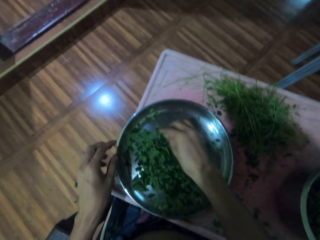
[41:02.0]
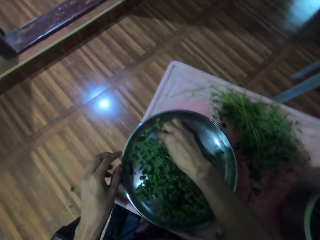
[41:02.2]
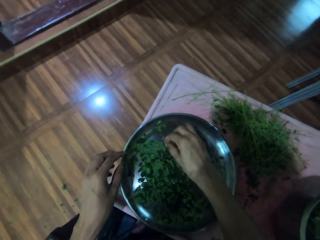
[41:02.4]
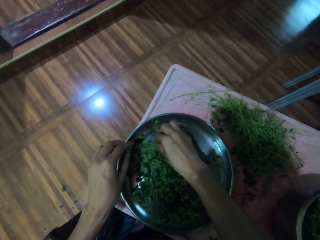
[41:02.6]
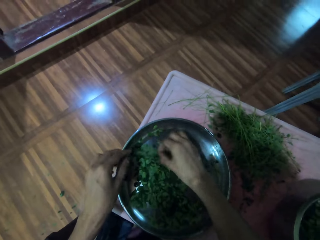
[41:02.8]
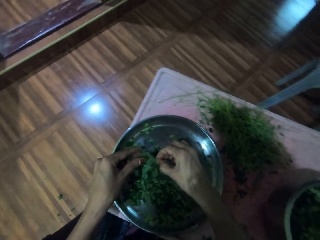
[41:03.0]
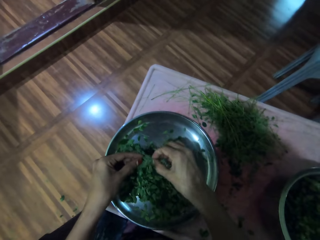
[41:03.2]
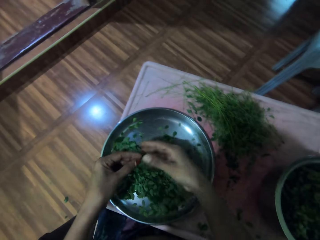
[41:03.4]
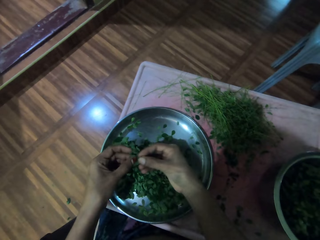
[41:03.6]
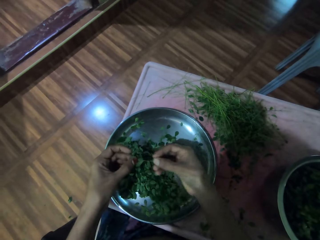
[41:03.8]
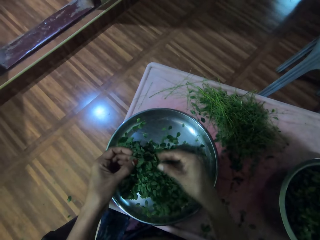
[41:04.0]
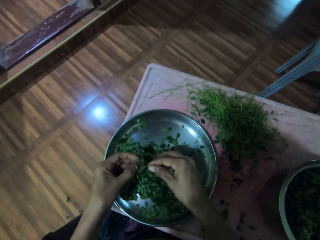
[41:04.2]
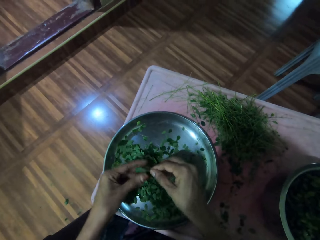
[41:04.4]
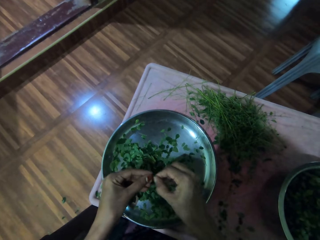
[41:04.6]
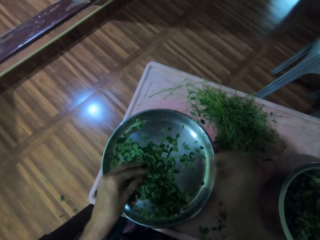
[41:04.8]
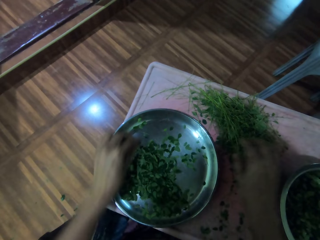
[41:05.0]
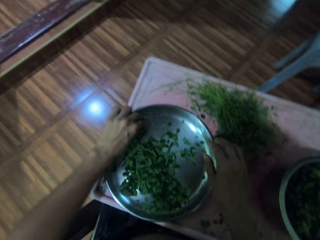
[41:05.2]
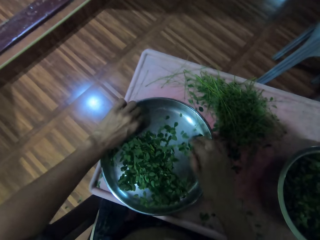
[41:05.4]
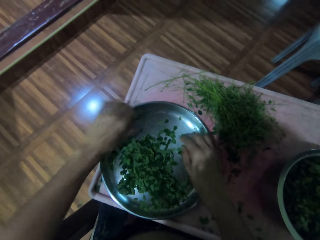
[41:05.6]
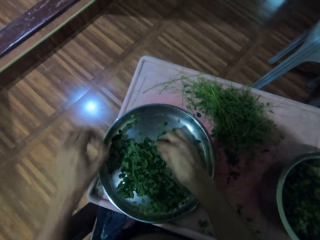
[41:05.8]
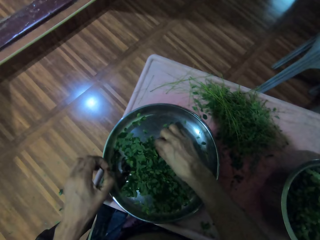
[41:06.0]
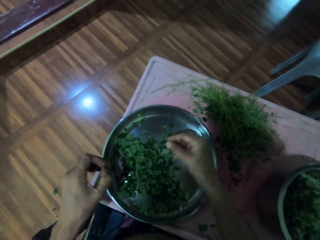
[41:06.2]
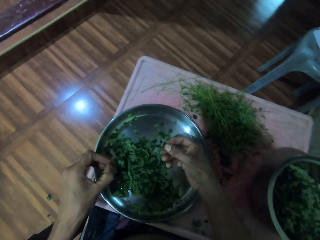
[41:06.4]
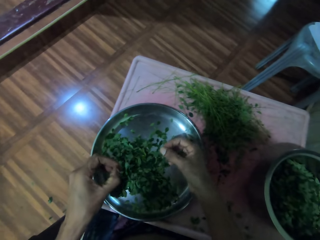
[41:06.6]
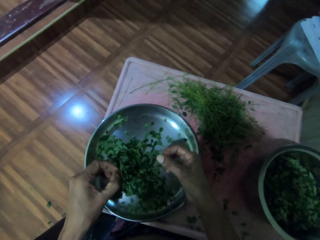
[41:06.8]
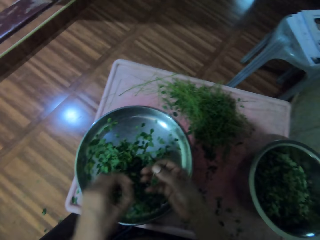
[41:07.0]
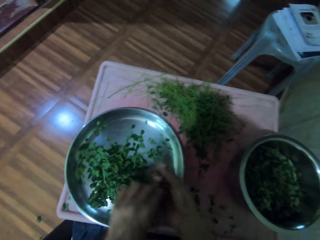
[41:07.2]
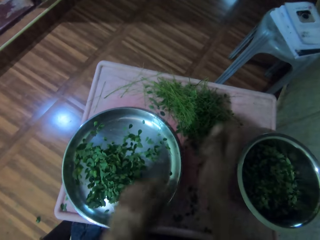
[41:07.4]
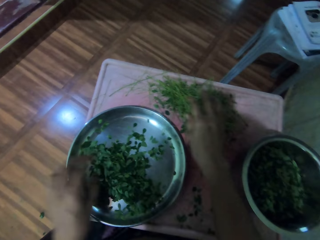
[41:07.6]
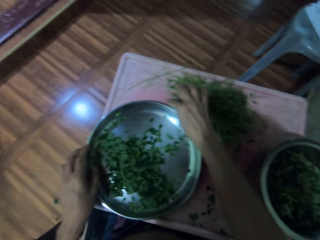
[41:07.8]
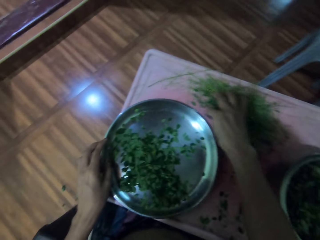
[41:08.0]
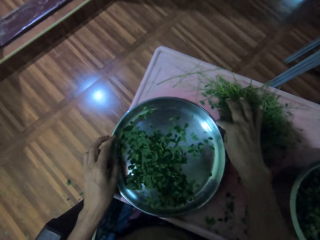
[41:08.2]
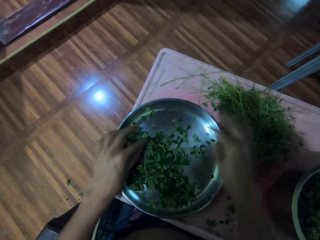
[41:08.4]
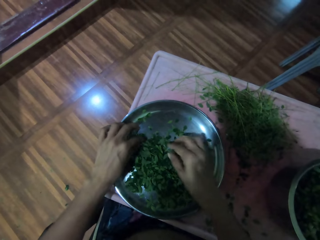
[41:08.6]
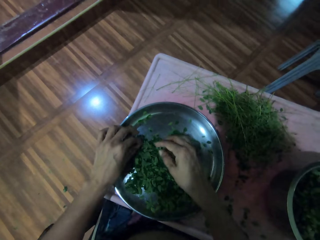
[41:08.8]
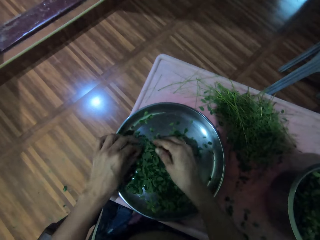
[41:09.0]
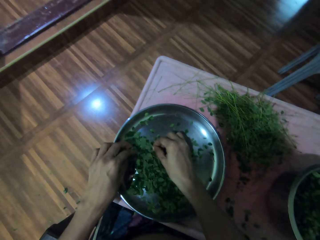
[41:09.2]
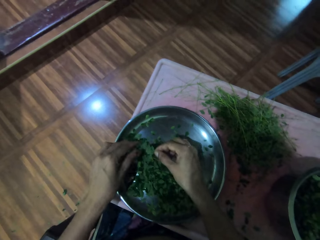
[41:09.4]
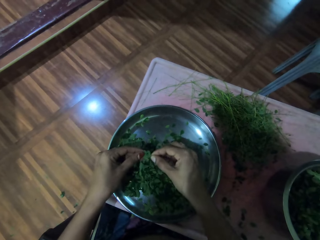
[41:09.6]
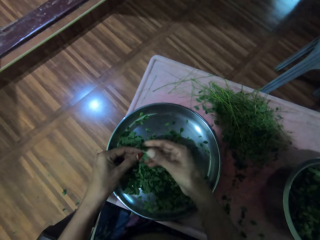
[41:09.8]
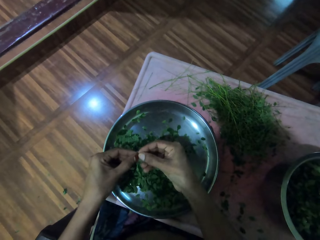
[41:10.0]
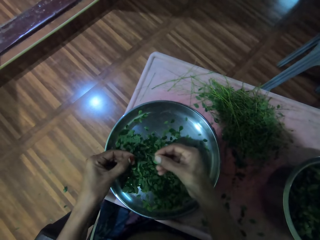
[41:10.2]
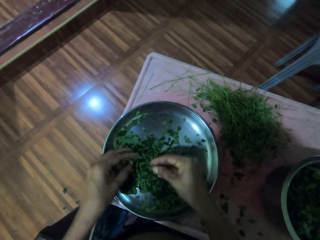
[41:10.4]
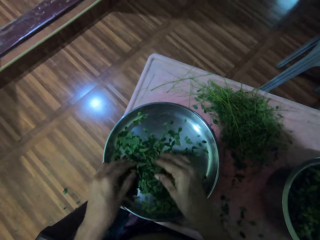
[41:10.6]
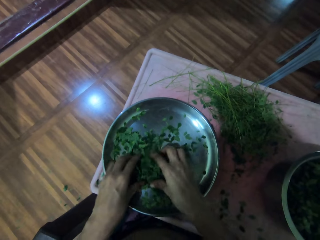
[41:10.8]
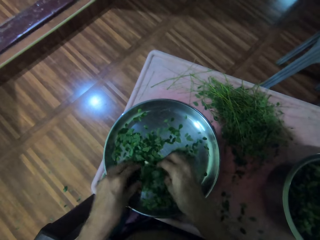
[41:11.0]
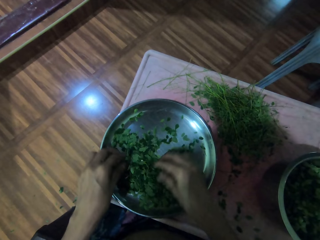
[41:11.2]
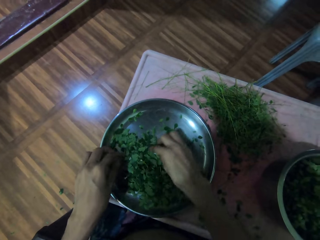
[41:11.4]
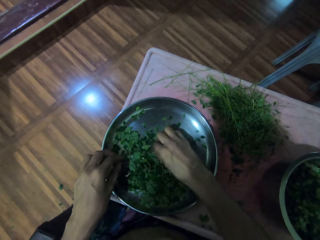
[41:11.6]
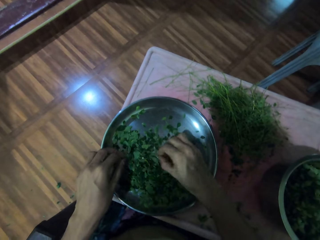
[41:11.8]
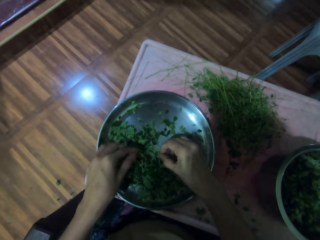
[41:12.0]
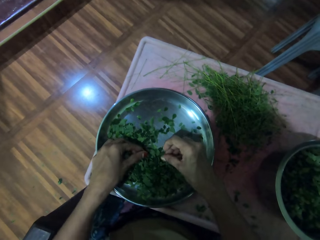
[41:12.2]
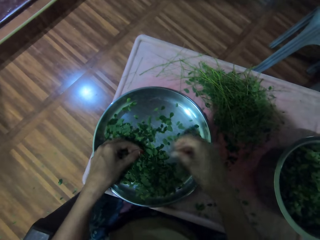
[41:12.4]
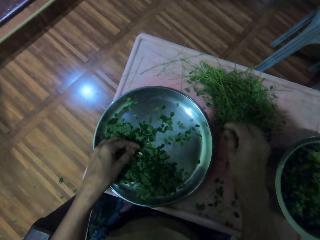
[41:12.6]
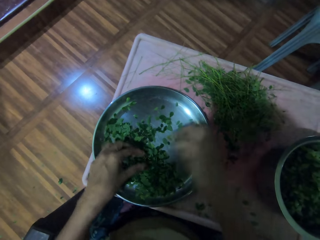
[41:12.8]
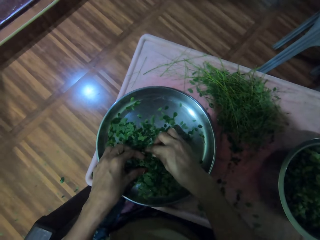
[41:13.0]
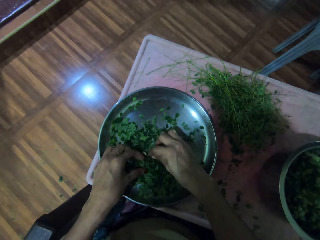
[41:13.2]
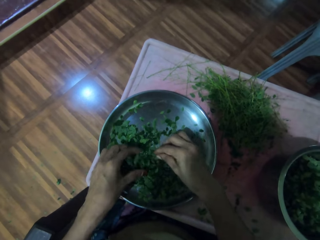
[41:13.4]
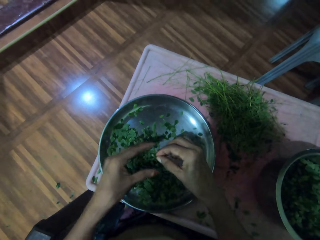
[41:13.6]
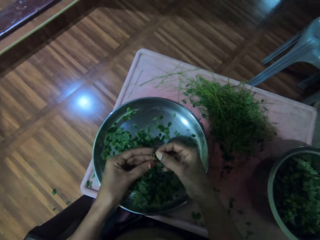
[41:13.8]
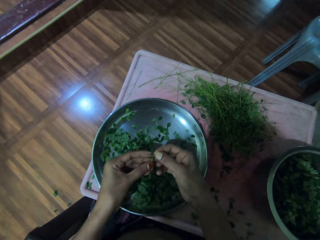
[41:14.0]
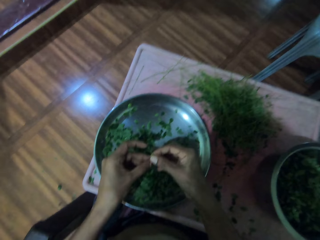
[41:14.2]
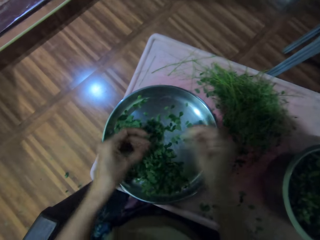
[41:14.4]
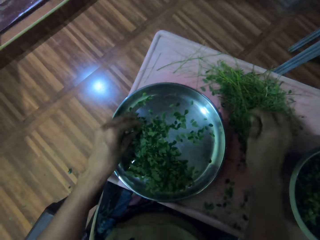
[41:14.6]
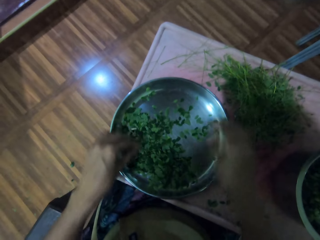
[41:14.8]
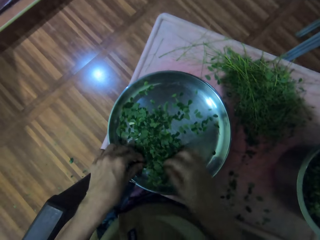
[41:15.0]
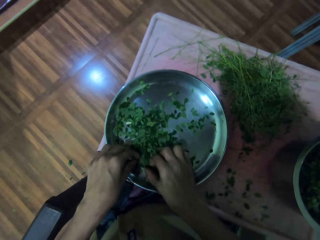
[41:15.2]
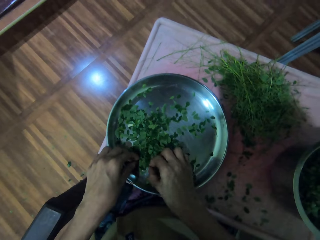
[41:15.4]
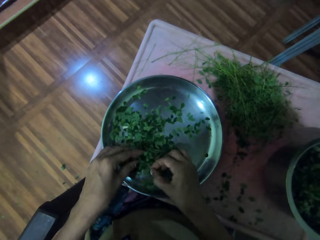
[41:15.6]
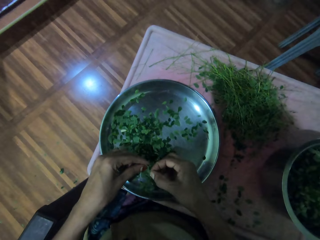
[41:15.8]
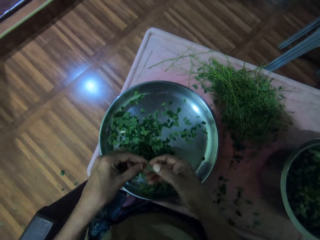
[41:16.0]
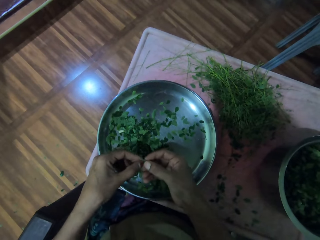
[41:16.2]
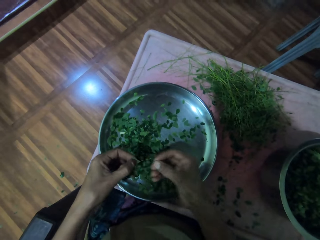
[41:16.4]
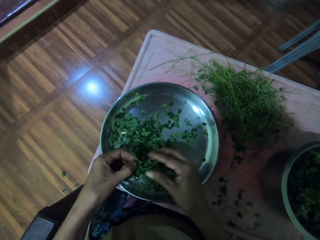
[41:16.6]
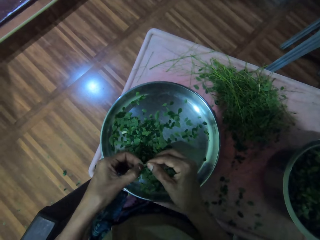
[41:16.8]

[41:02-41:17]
The camera wearer picks a vegetable stem. They pick the vegetable stem from the silver tray. They remove the coriander leaf from the plant. They drop the stem on the table. They hold the coriander leaves on both hands. They pick weathered vegetable leaves and drop the weathered vegetable leaves on the table. They hold the coriander plants. They move vegetable stems. They pick a vegetable stem. They pick the vegetable stem from the silver tray. They remove a leaf from the vegetable stem. They pick the leaves. They mix the vegetables with both hands. They pick a vegetable stem from the table. They remove a leaf from the vegetable stem. They drop the stem on the table. They pick a vegetable stem from the silver tray.

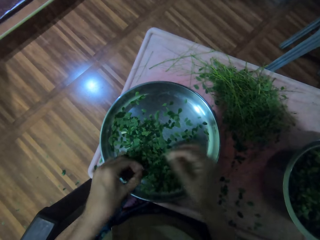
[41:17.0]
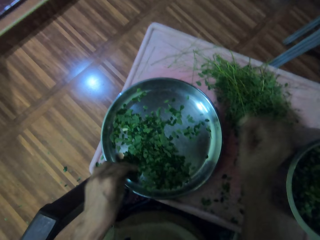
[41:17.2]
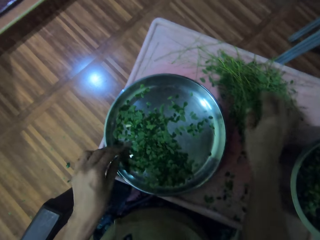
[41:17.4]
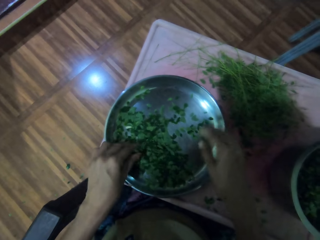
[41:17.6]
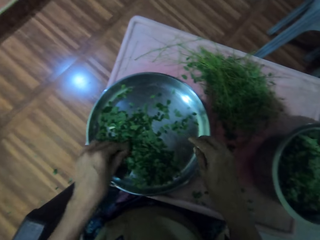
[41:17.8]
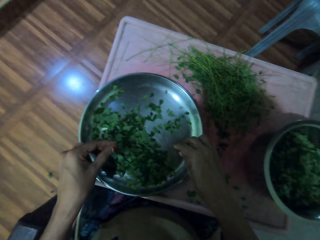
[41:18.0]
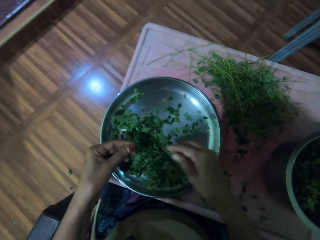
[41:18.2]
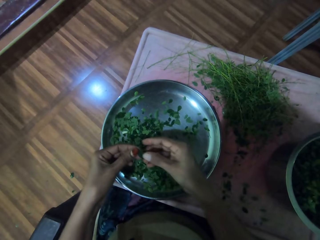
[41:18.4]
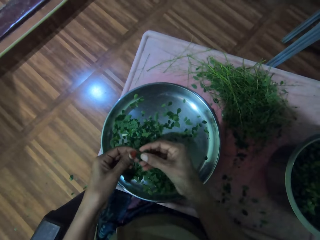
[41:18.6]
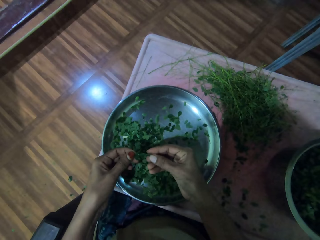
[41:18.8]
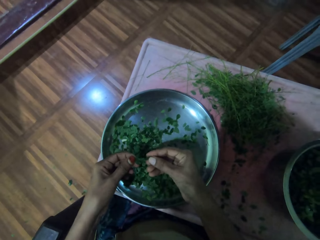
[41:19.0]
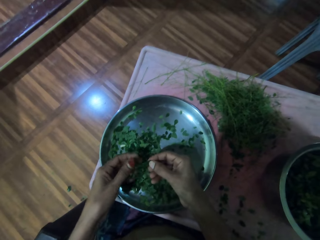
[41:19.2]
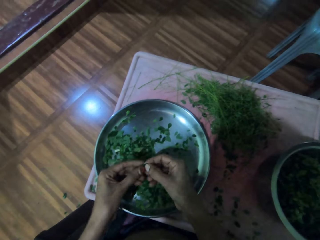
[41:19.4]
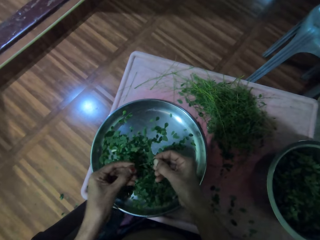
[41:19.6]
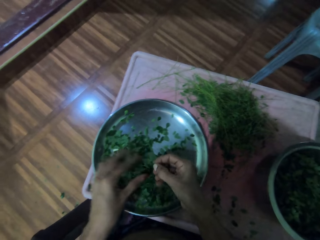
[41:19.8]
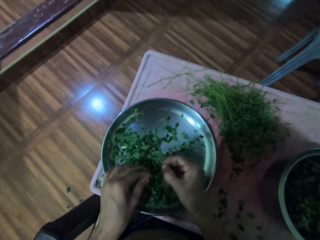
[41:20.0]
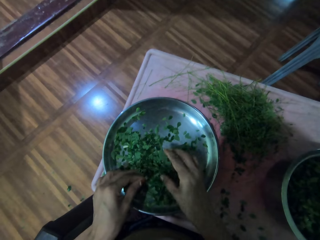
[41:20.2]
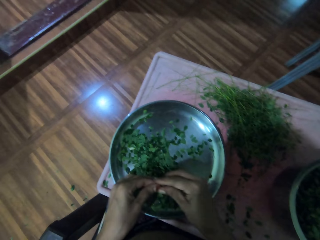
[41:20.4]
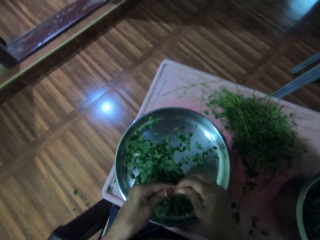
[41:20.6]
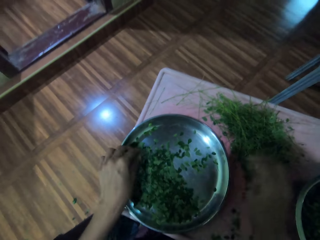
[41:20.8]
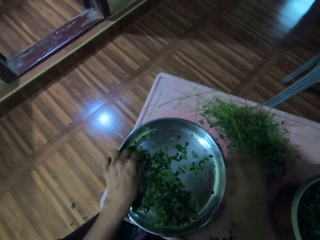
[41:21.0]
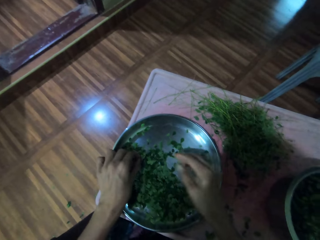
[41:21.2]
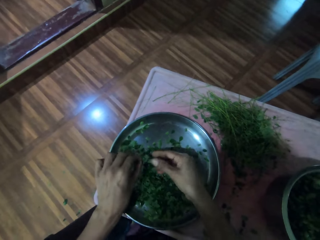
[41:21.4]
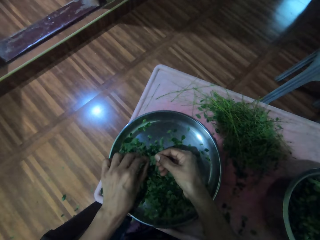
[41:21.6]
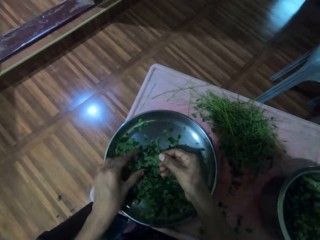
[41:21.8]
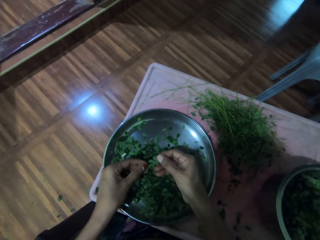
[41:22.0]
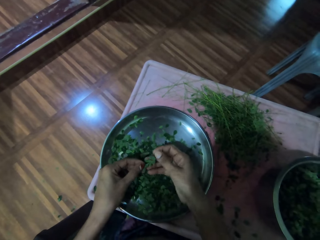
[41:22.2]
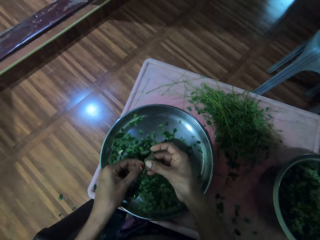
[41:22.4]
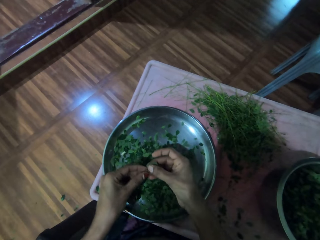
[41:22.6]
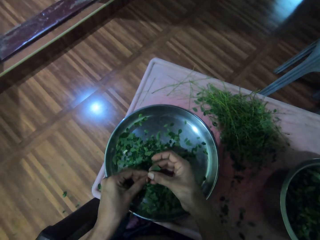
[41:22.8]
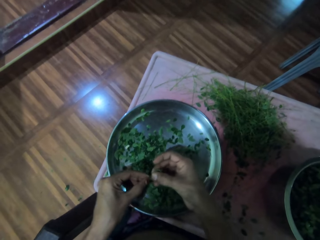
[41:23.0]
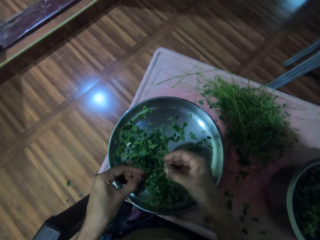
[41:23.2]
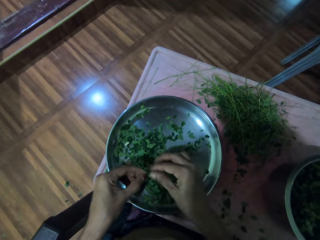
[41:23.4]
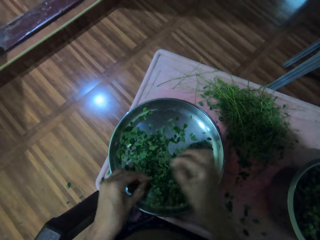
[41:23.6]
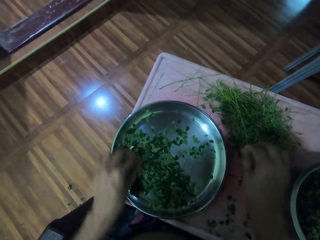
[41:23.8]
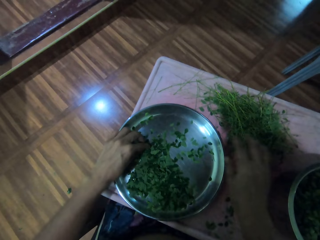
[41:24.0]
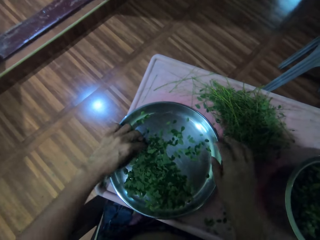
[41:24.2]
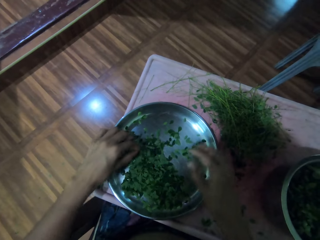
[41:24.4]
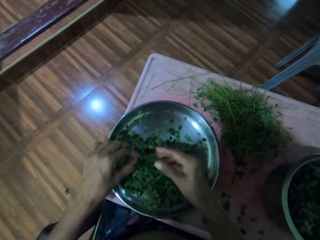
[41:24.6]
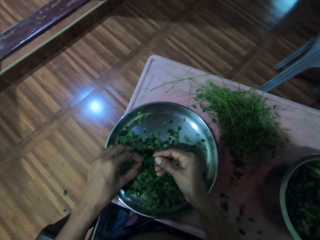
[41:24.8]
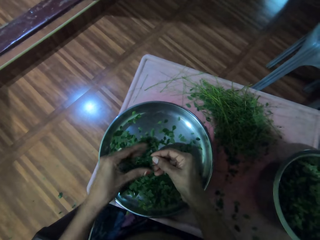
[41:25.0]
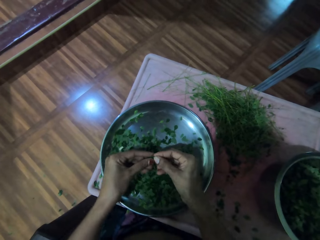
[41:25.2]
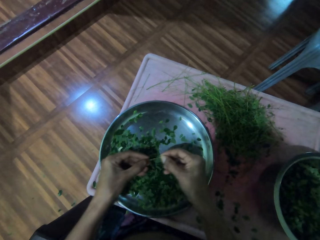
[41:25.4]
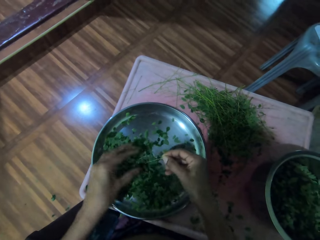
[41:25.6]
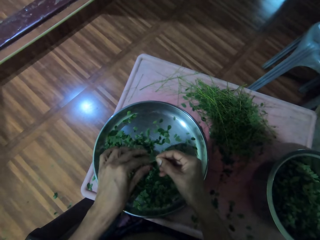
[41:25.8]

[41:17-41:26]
The camera wearer removes a leaf from the vegetable stem. They drop the stem on the table. They pick a vegetable stem from the silver tray. They remove a leaf from the vegetable stem. They drop the stem on the table. They pick a vegetable stem from the silver tray. They remove a leaf from the vegetable stem. They chop the coriander leaf. They pick a vegetable stem from the silver tray. They drop the stem on the table. They remove a leaf from the vegetable stem.
